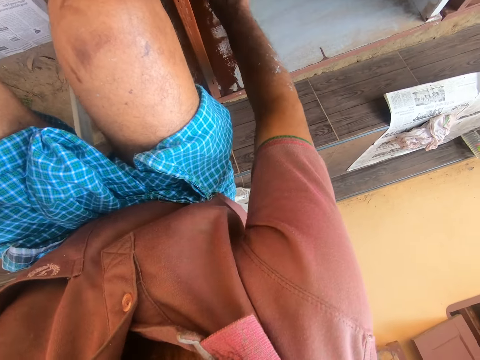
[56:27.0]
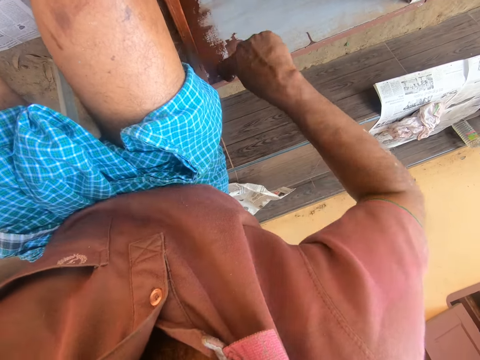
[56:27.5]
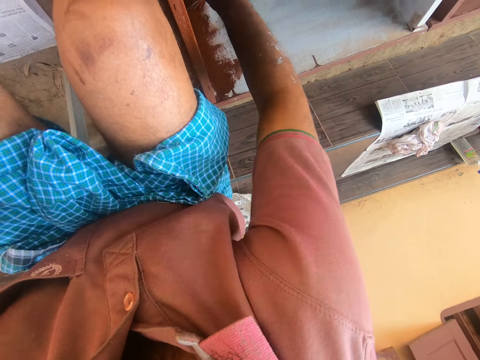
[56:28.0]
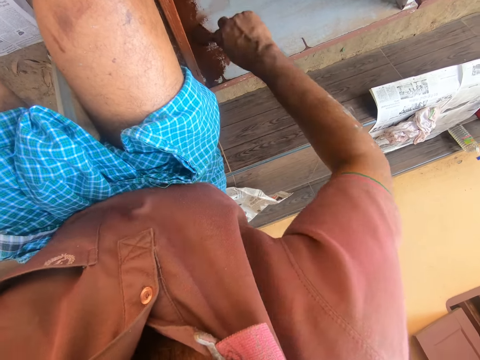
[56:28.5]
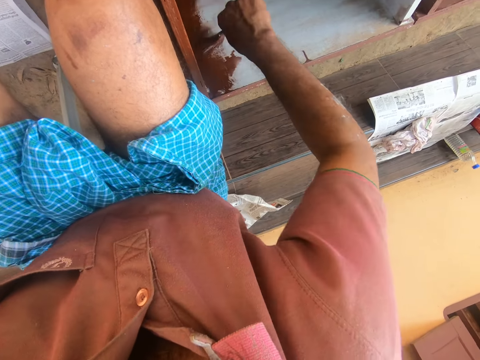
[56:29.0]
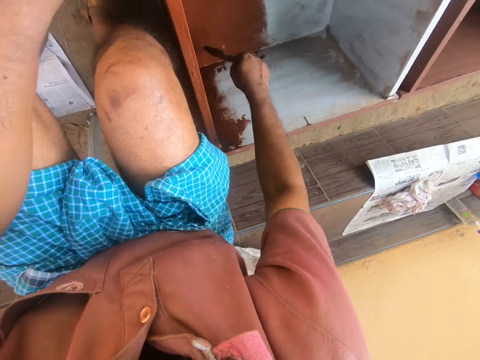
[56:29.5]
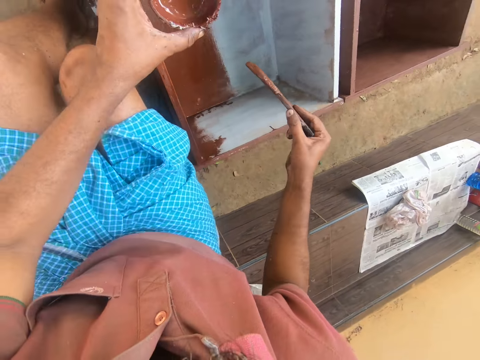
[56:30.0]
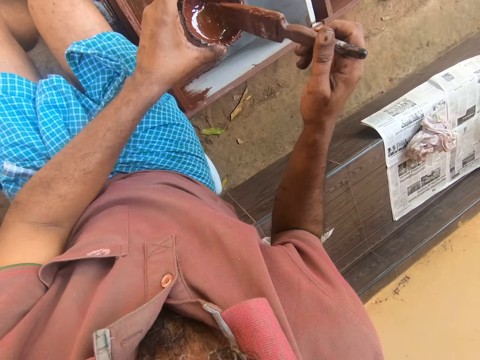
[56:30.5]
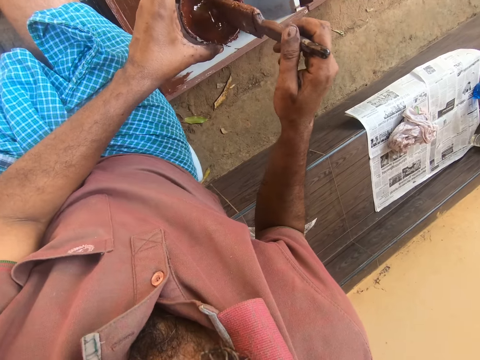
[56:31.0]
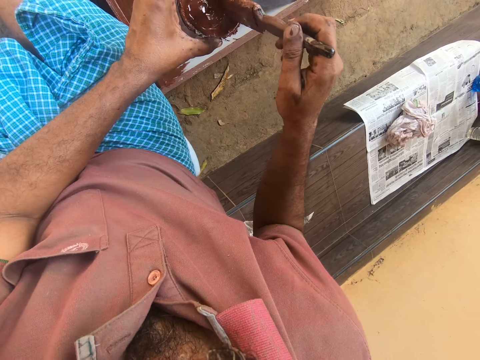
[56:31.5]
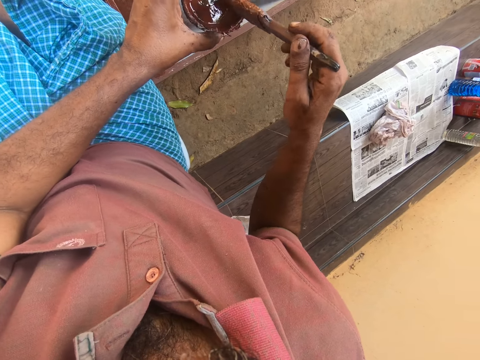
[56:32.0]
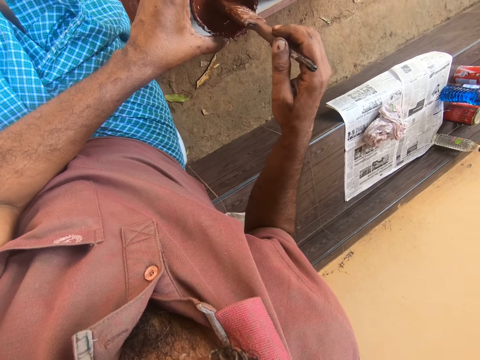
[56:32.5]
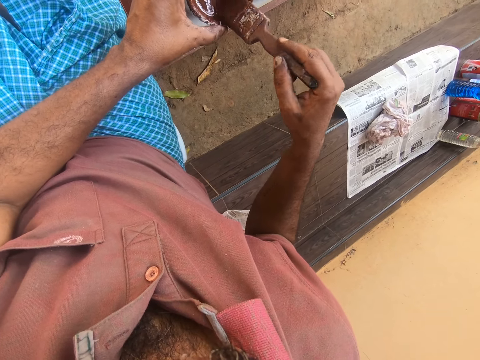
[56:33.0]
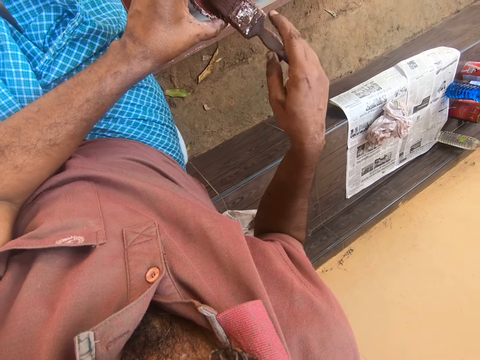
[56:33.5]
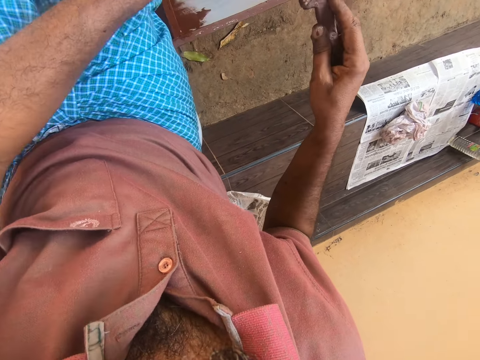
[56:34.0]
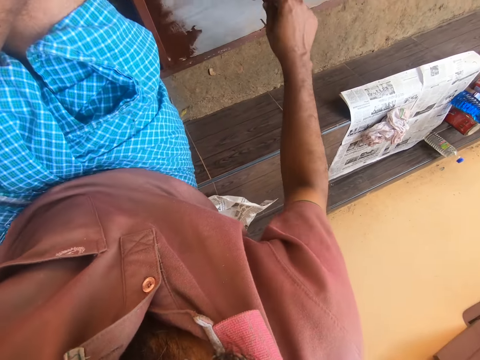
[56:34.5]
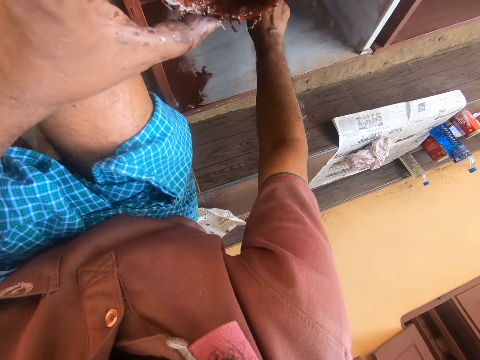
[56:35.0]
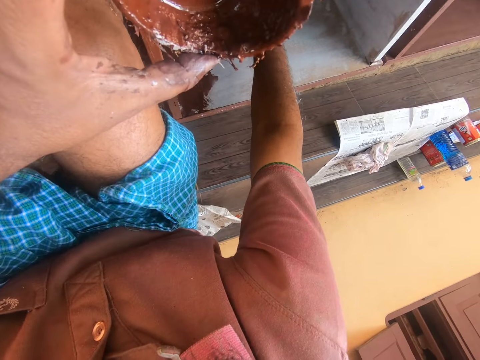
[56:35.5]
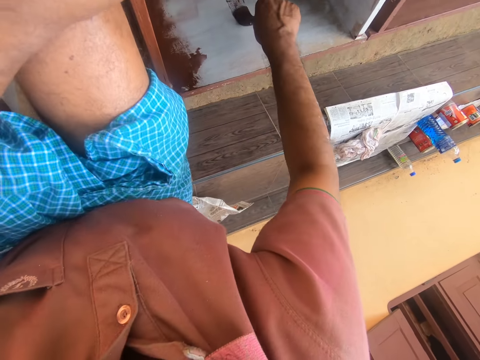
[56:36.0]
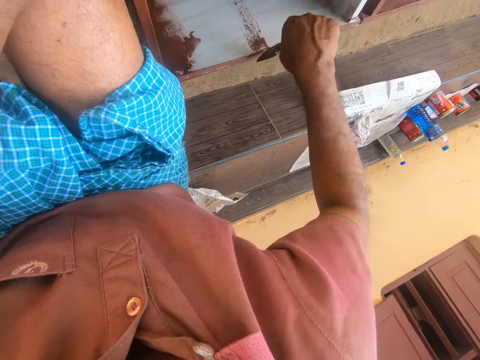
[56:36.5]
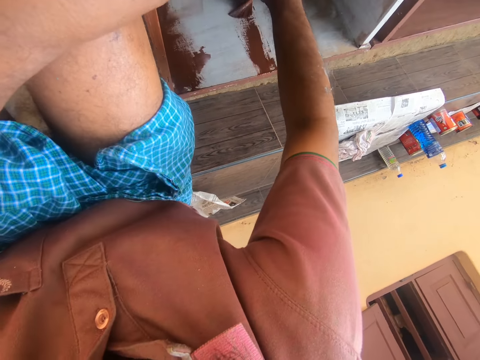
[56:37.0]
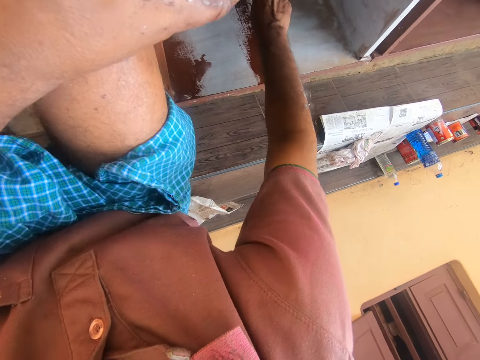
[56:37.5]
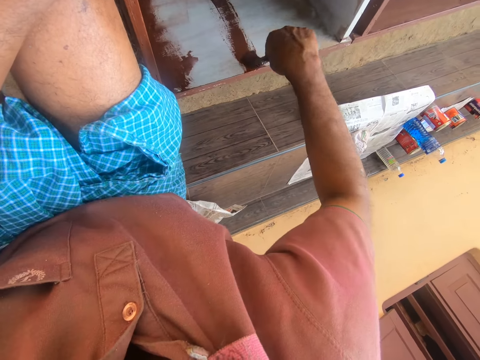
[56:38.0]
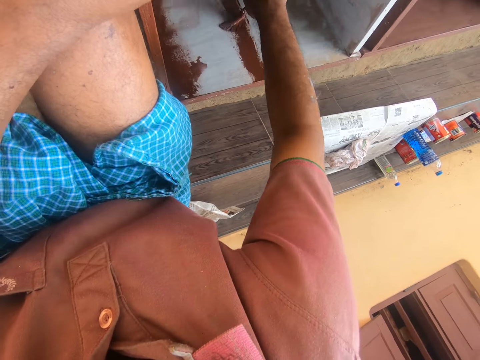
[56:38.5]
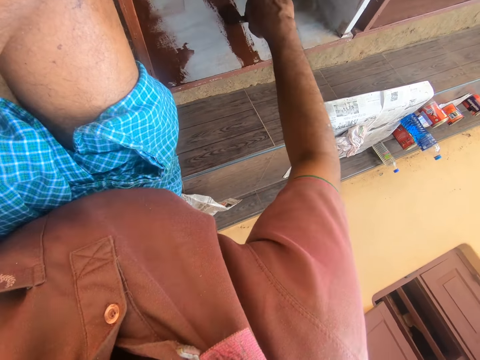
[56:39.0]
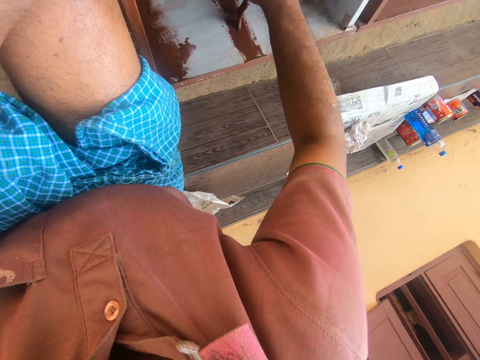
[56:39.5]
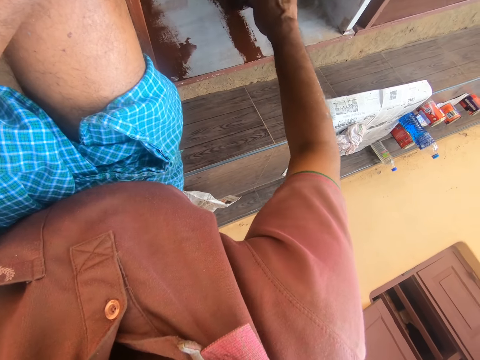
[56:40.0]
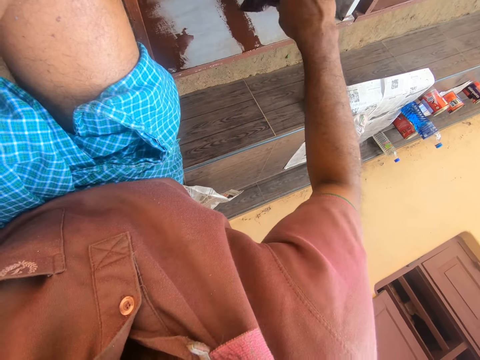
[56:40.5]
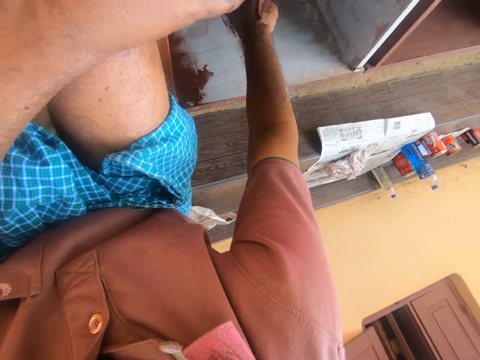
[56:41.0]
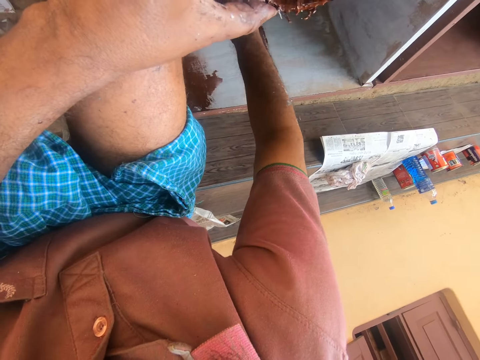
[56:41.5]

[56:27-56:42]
The camera wearer dips the paintbrush in the can of paint. They remove the paintbrush in the can of paint. They paint the wooden structure with the paintbrush.

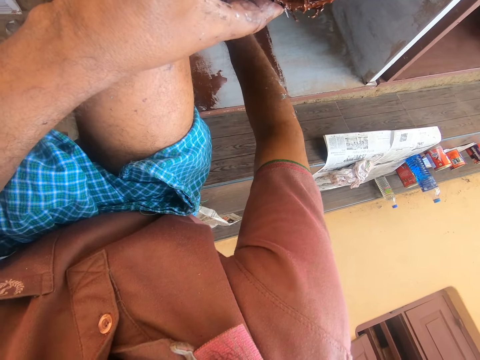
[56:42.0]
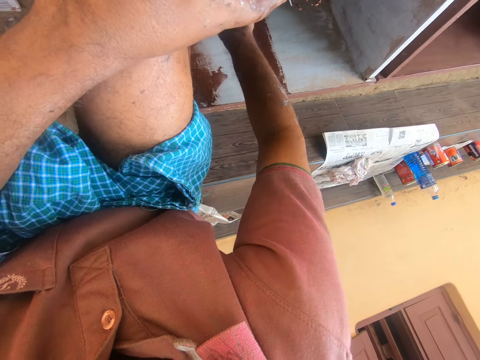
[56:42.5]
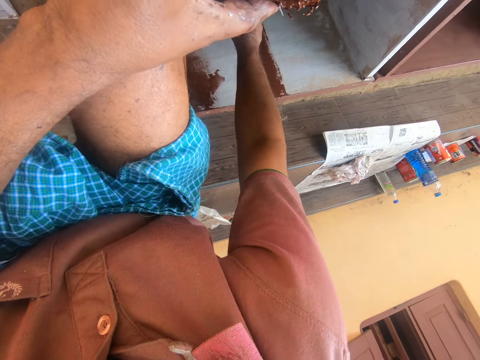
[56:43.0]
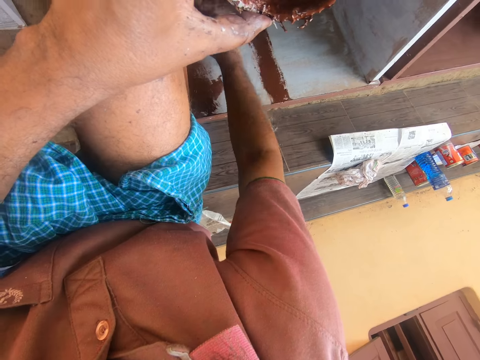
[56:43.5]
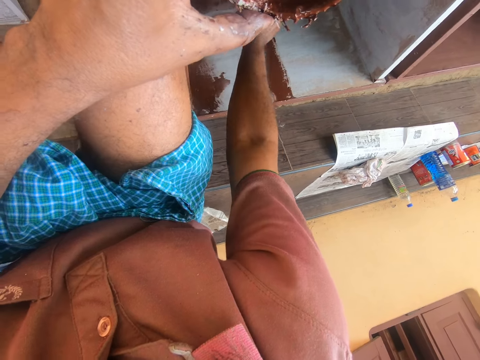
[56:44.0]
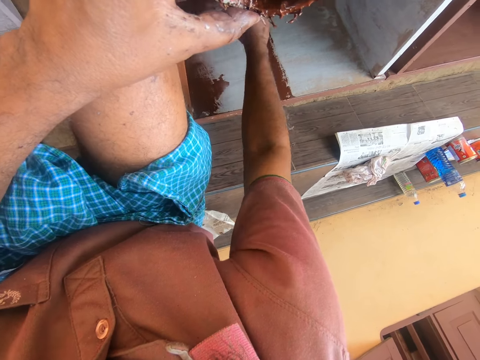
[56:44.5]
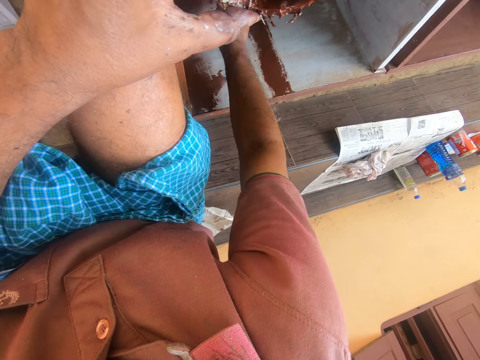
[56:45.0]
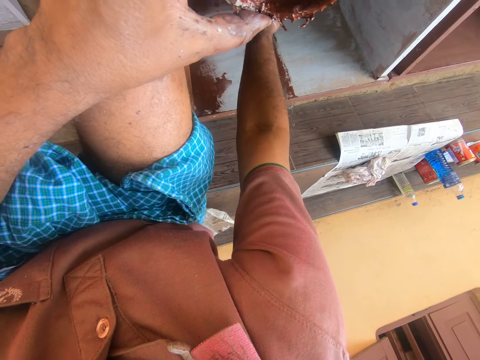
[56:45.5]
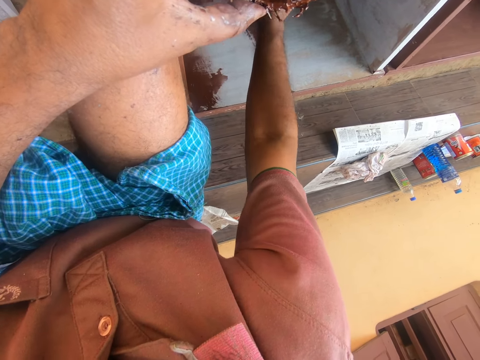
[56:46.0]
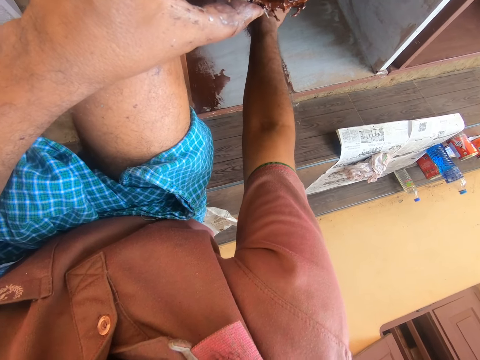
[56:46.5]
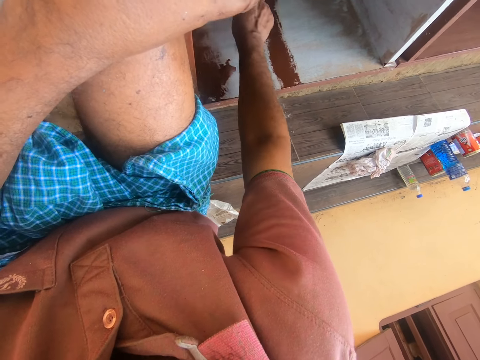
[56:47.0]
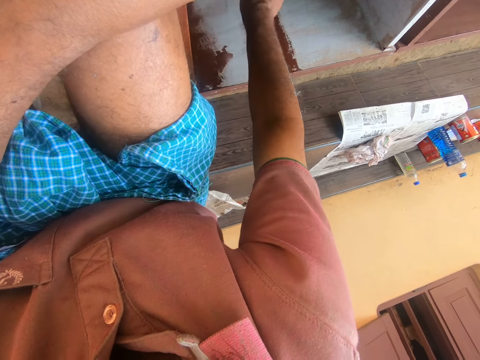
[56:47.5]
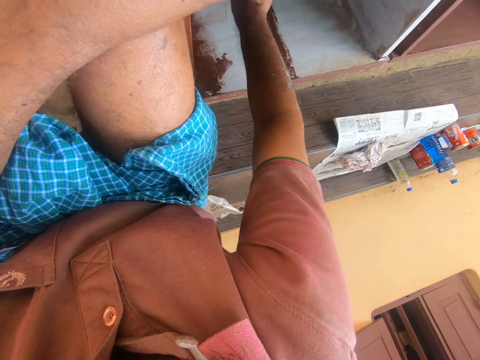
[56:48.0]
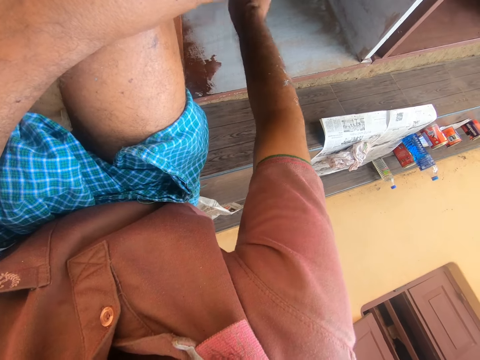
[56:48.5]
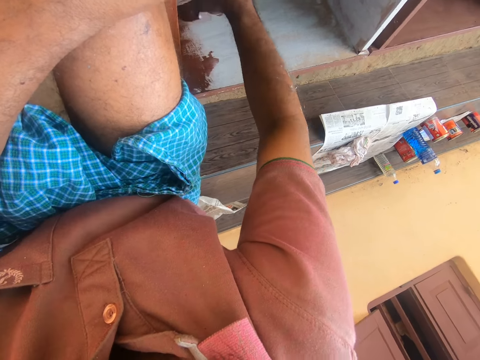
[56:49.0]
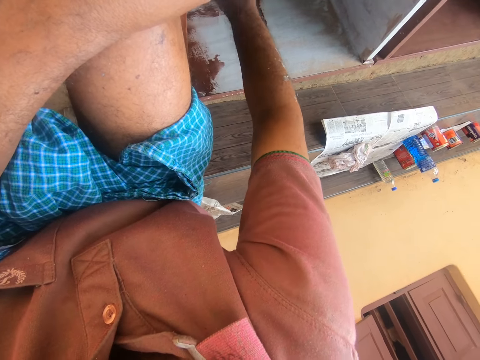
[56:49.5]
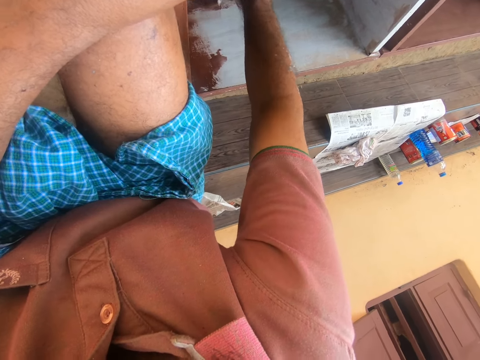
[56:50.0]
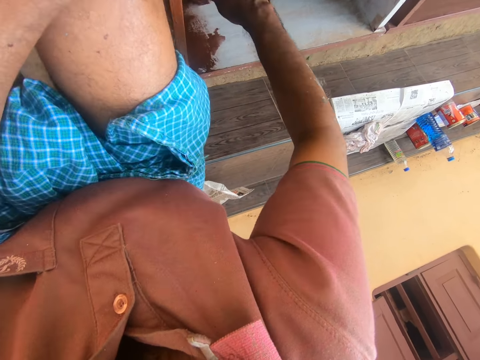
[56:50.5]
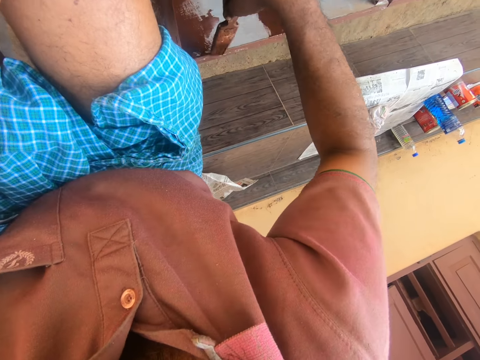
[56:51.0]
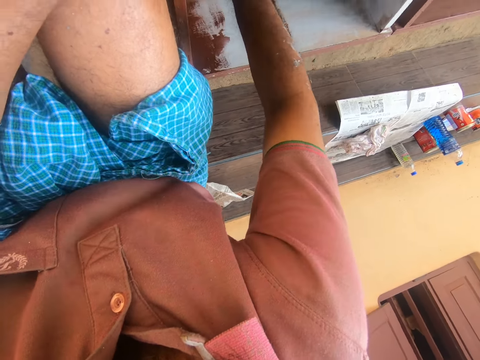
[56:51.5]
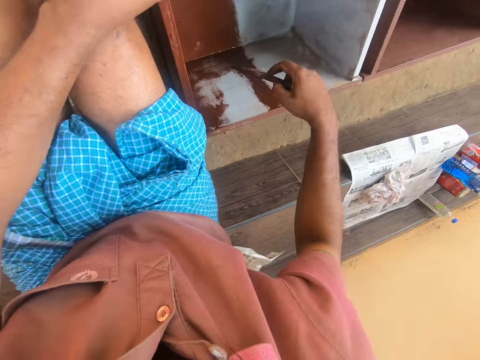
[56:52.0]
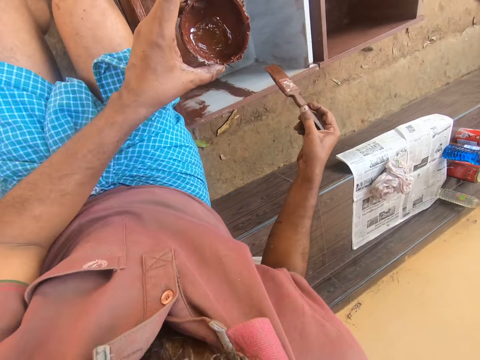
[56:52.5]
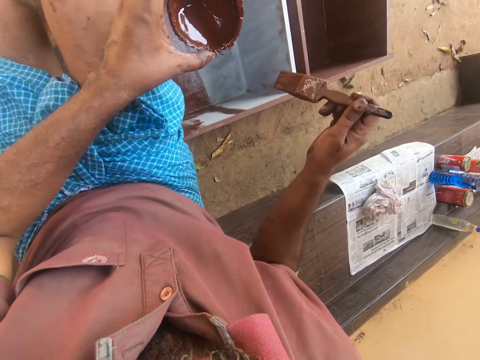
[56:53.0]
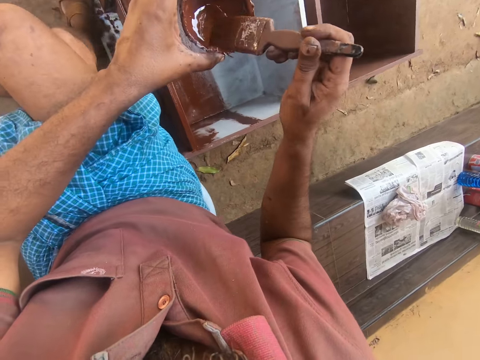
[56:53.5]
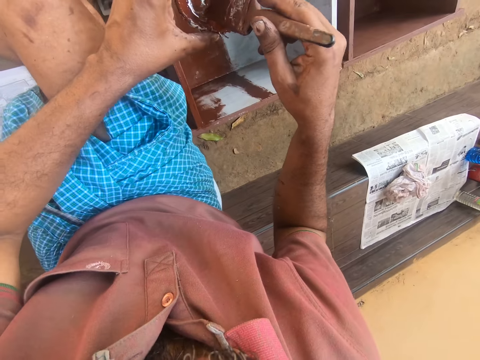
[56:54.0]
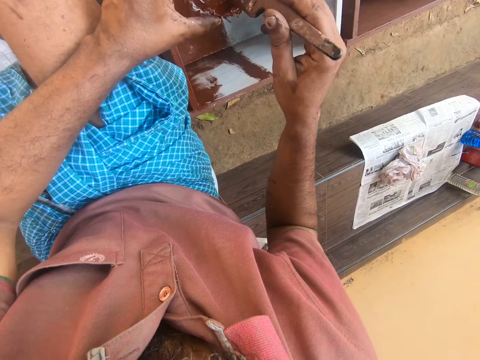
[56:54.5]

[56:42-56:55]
The camera wearer dips the paintbrush in the can of paint.
